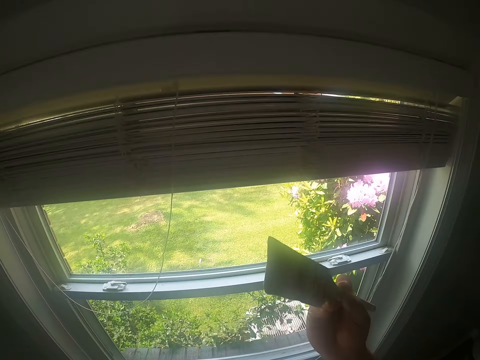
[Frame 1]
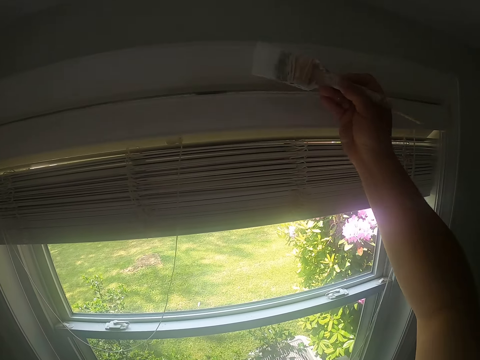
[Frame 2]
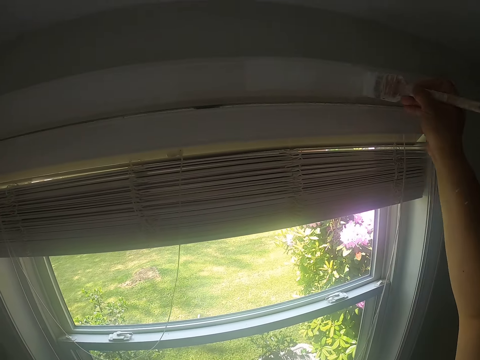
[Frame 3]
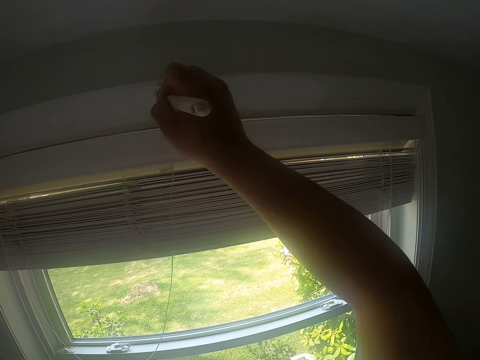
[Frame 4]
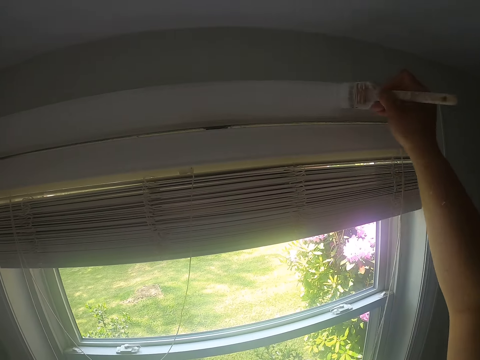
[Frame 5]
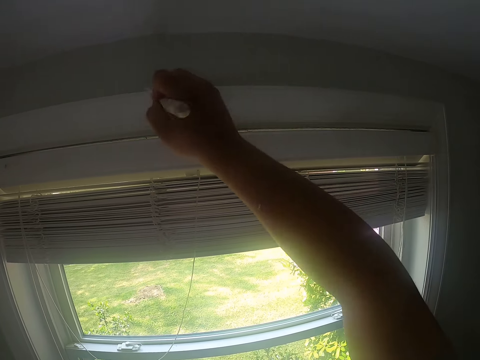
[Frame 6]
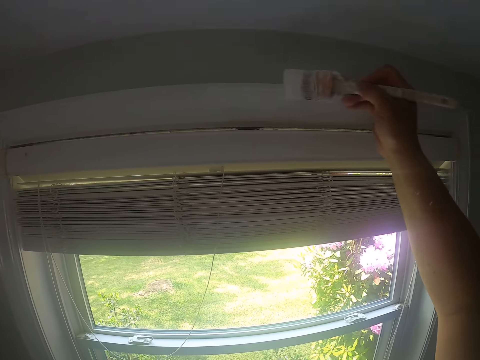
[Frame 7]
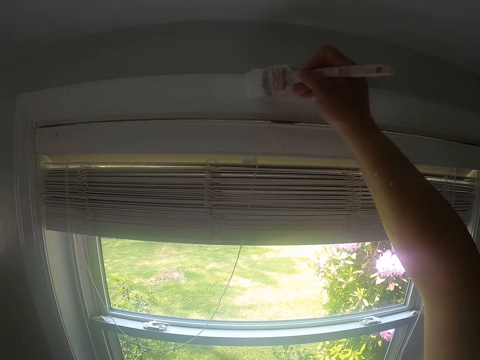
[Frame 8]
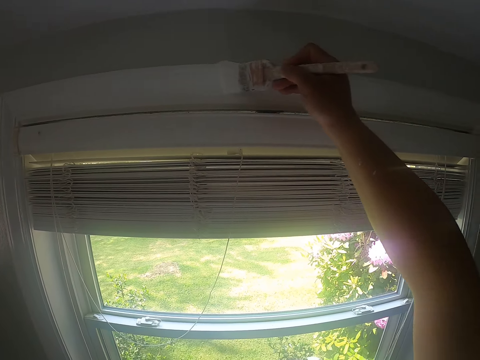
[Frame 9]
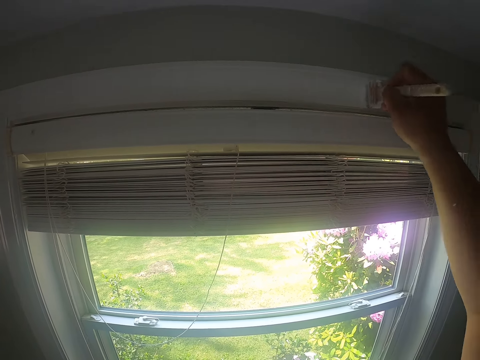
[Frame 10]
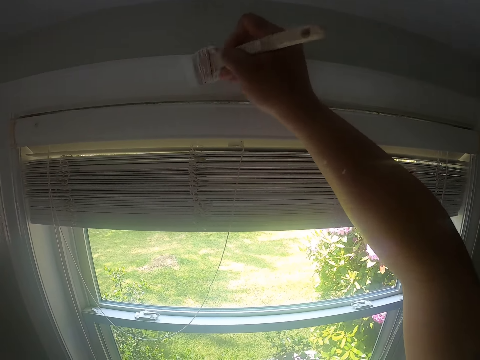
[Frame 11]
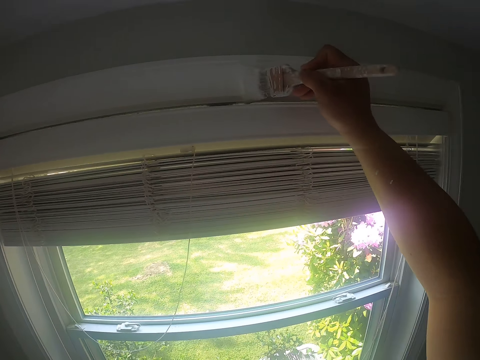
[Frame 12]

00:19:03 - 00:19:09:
The camera wearer paints the window frame with the paintbrush in his right hand.

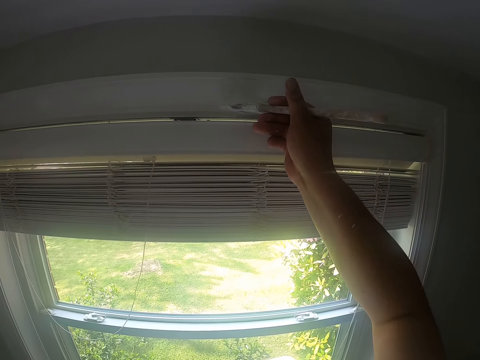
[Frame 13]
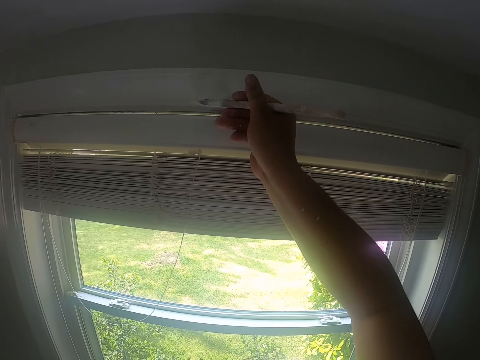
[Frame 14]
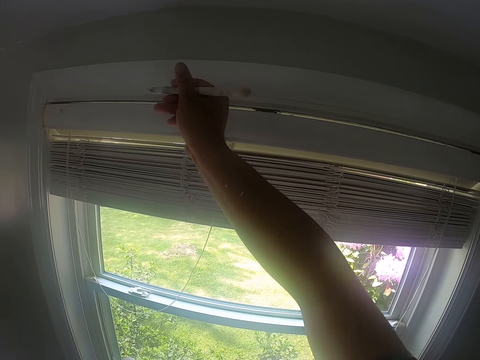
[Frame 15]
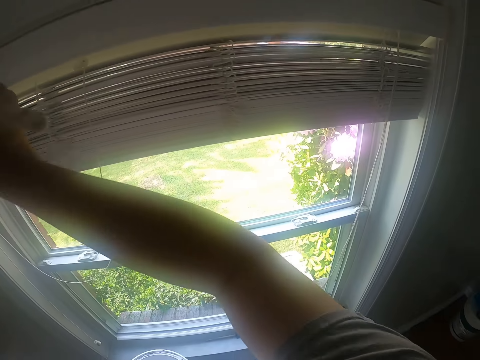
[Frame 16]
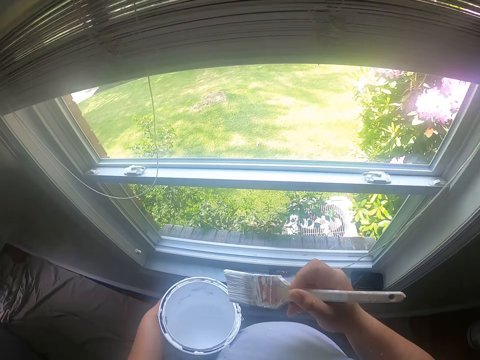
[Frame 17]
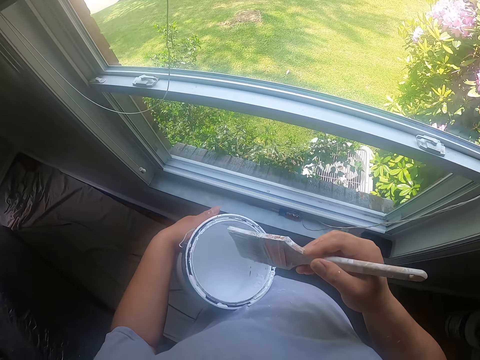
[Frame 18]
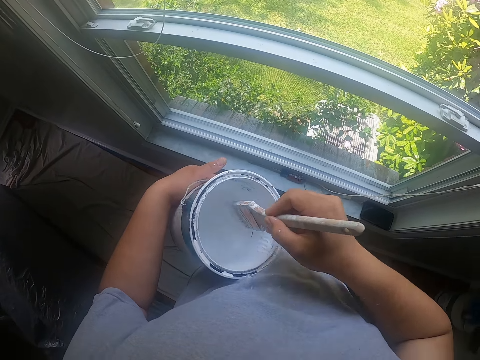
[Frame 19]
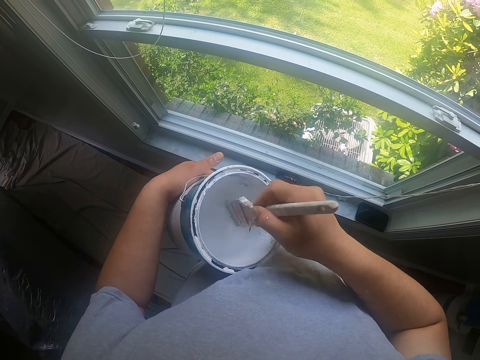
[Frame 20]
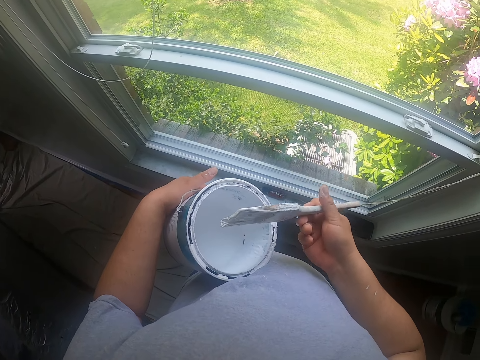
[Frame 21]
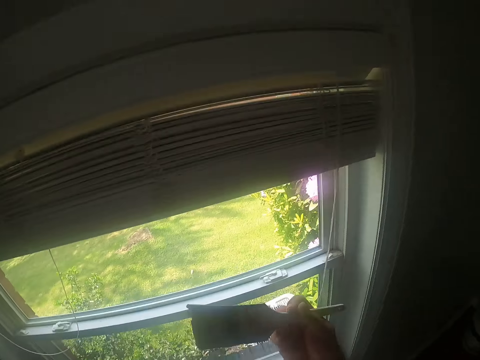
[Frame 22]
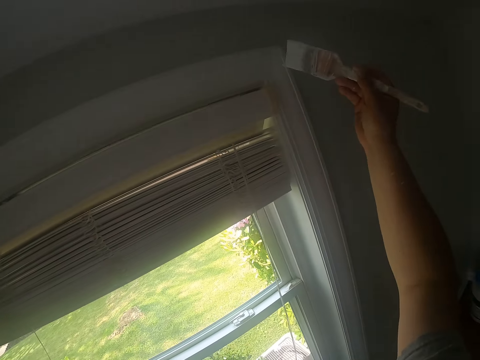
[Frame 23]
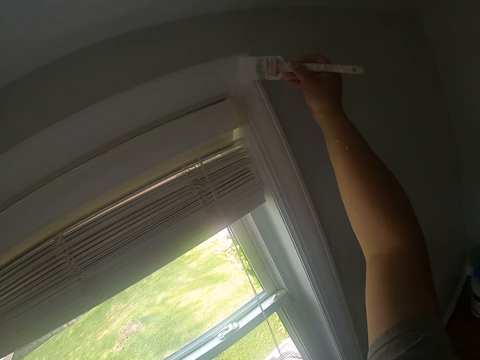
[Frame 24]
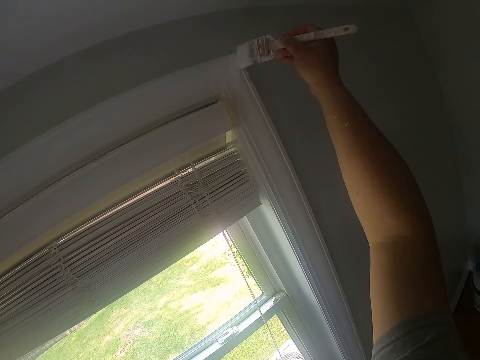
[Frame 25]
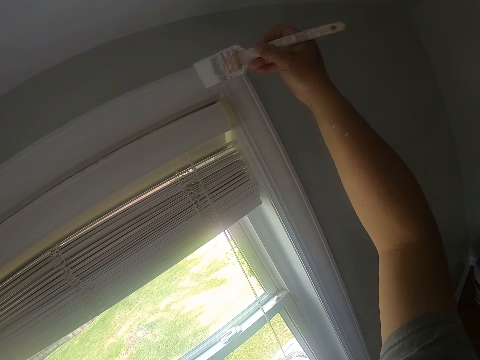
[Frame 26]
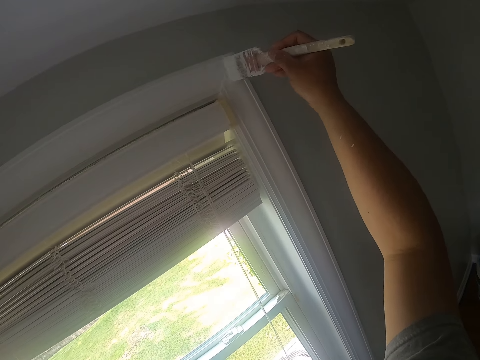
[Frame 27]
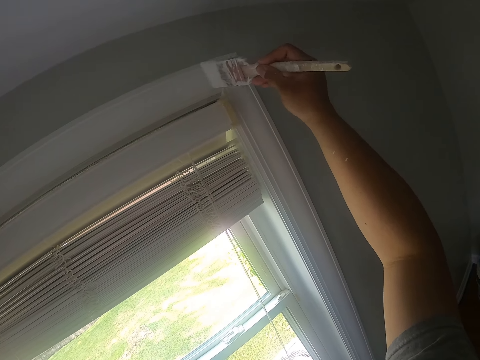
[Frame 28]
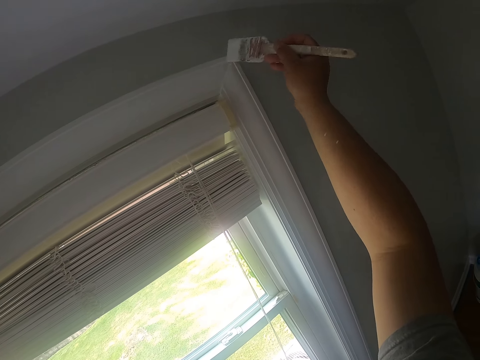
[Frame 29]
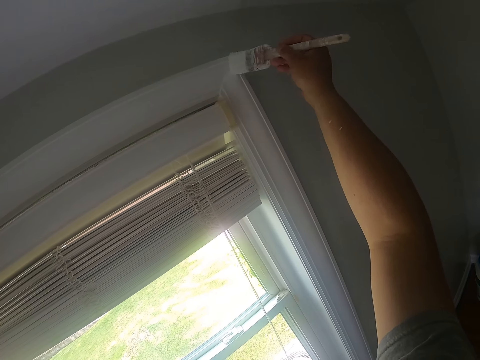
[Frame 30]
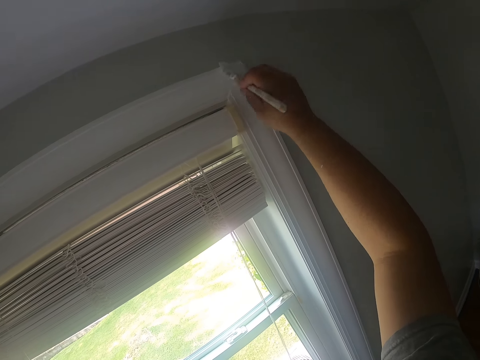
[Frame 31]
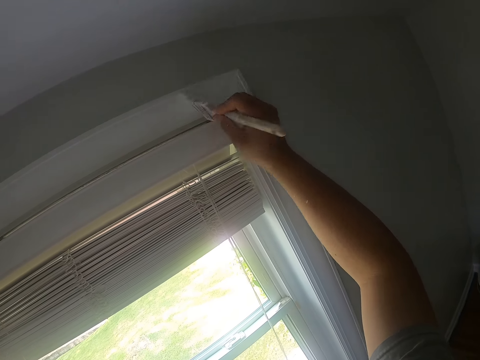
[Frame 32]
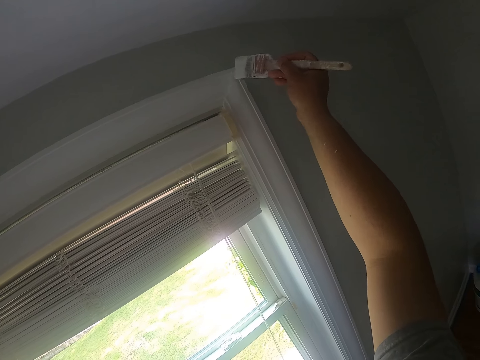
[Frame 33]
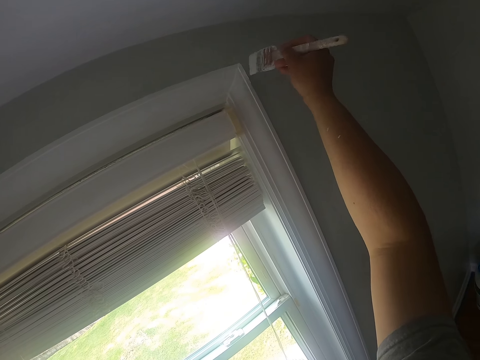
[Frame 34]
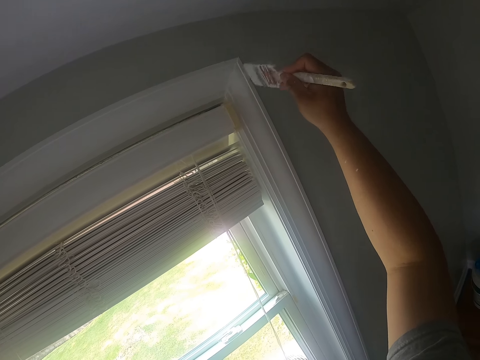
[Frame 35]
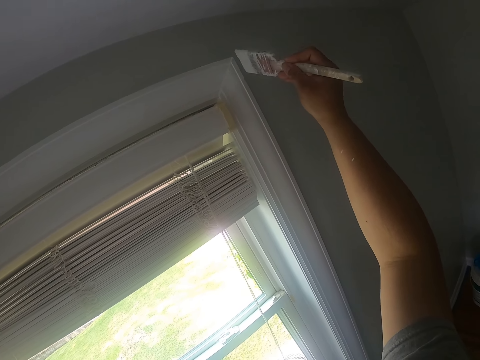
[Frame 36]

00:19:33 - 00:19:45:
The camera wearer dips the paintbrush into the can of paint with his right hand. He turns the paintbrush. He shakes off excess paint on the paintbrush with his right hand. He paints the window frame with the paintbrush in his right hand.

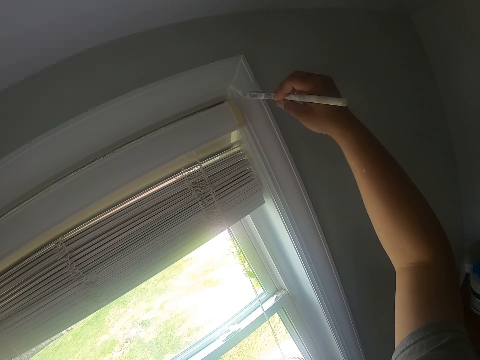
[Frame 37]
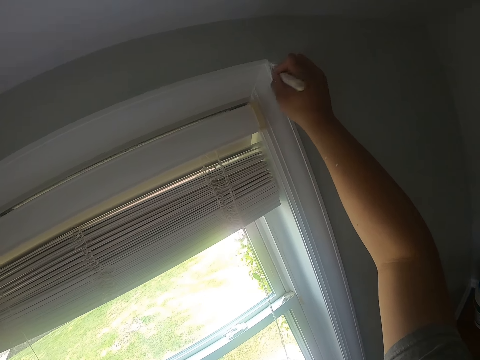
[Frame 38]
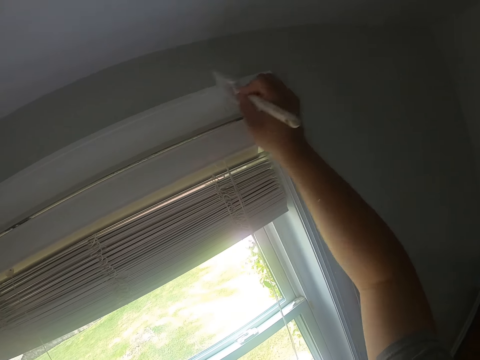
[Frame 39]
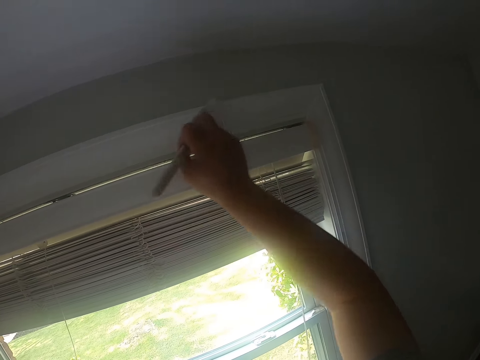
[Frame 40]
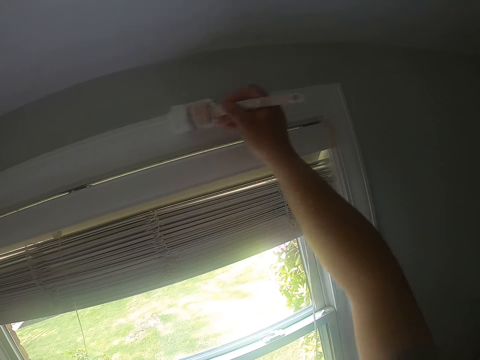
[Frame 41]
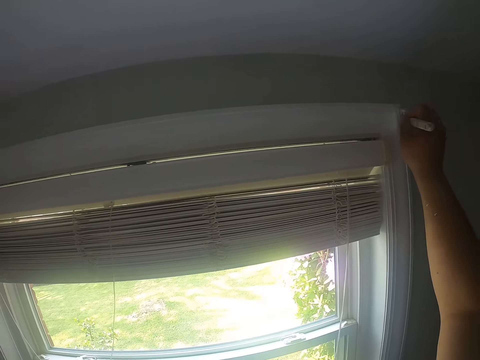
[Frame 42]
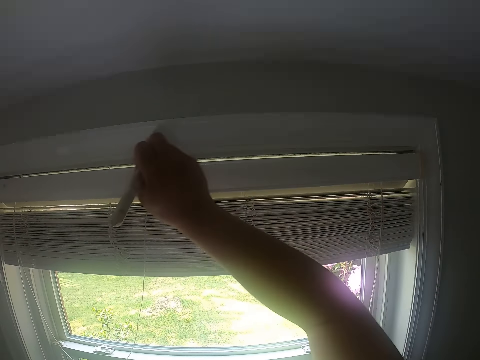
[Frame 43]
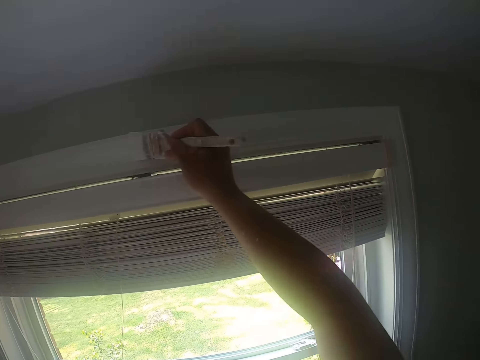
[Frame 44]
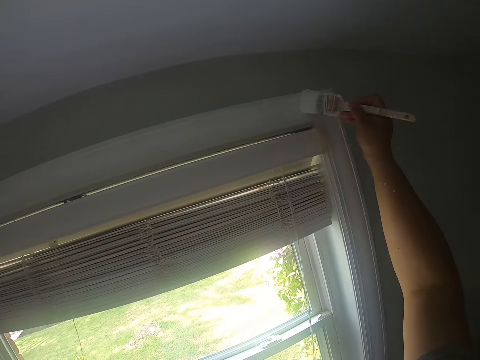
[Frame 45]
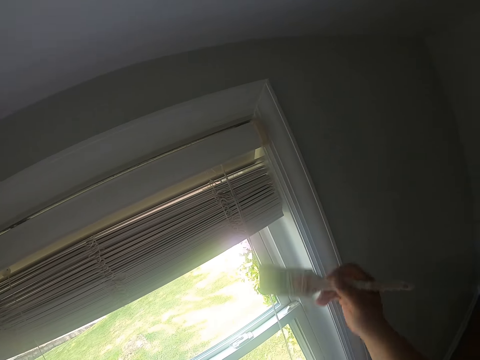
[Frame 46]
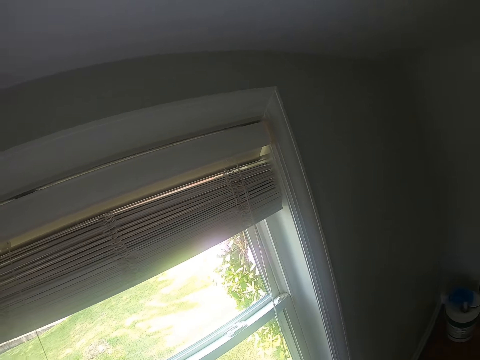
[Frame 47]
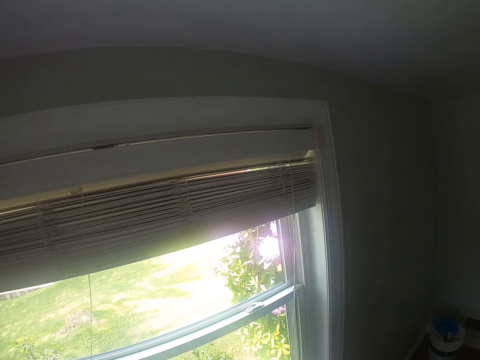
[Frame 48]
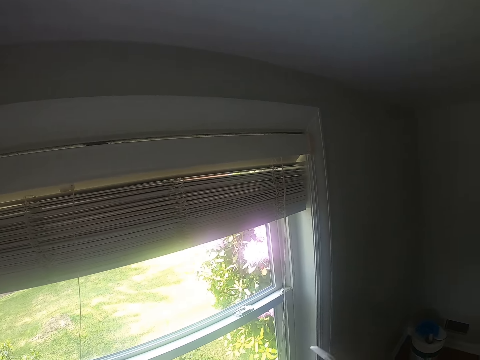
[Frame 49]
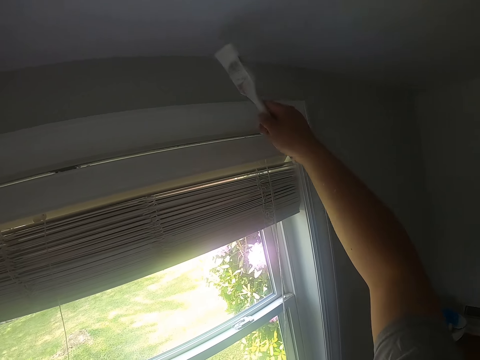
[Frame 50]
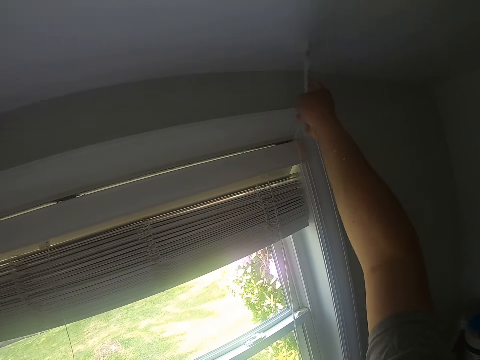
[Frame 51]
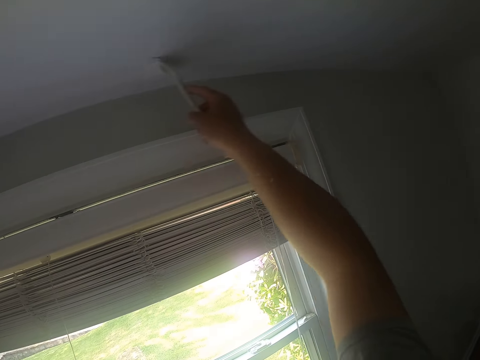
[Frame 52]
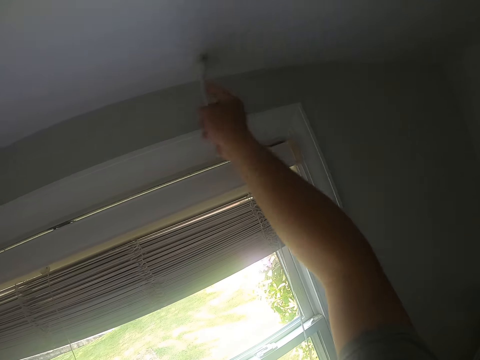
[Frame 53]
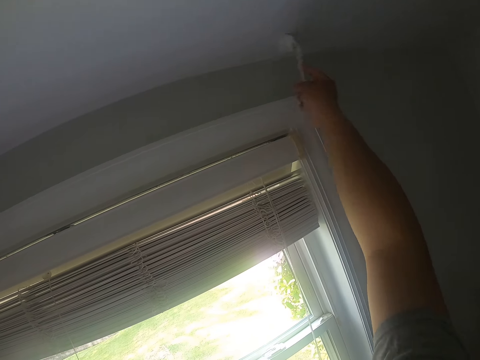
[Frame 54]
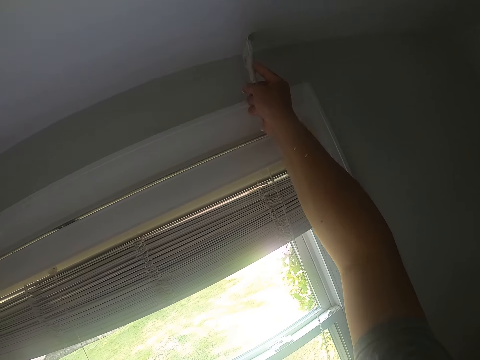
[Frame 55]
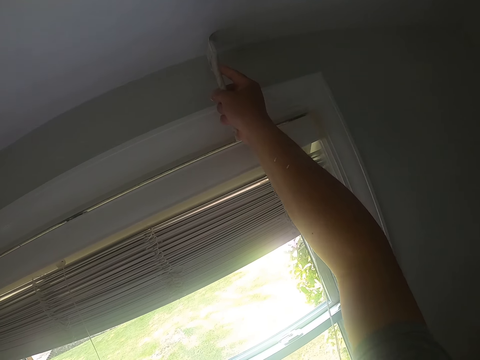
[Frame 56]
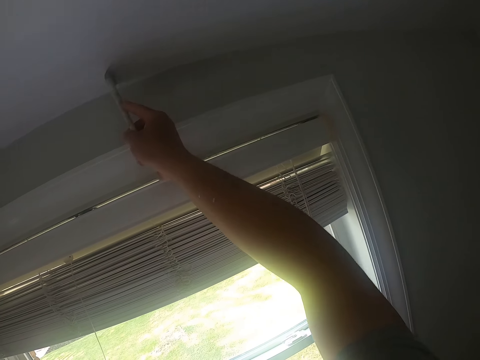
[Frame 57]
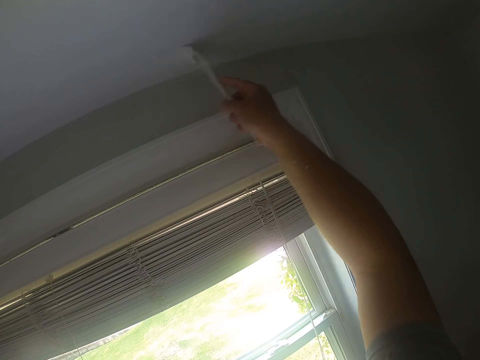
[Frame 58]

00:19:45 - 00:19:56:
The camera wearer dips the paintbrush into the can of paint with his right hand. He paints the ceiling with the paintbrush in his right hand.
